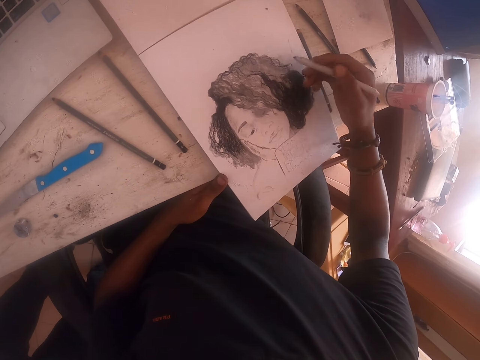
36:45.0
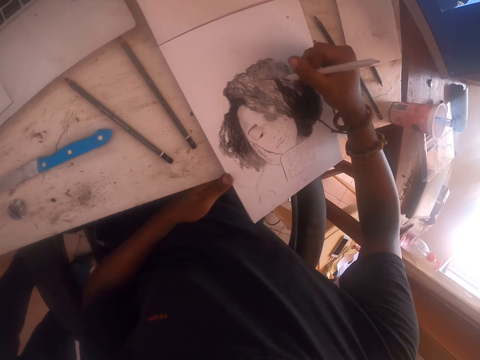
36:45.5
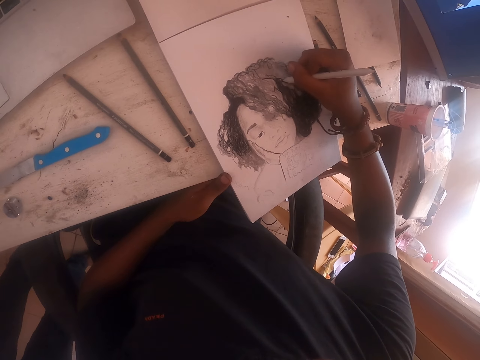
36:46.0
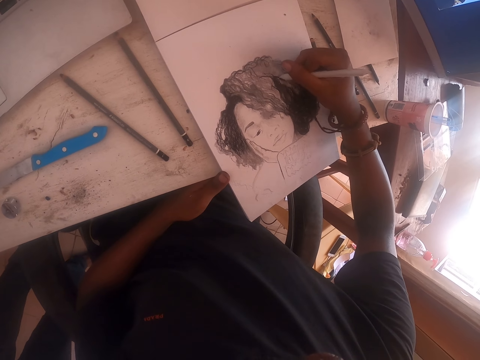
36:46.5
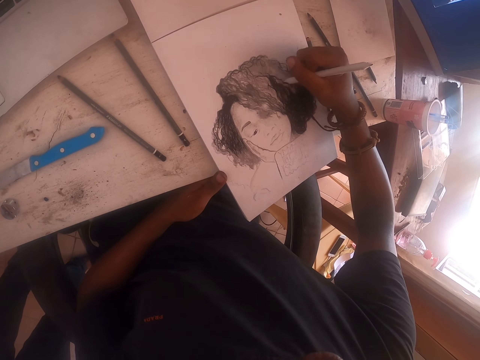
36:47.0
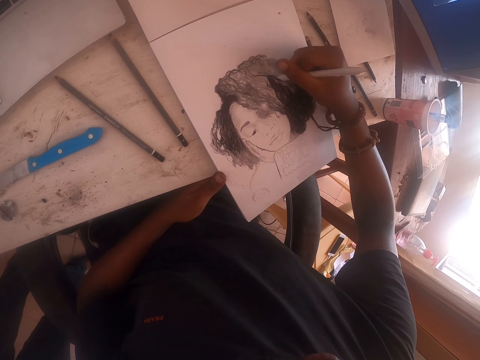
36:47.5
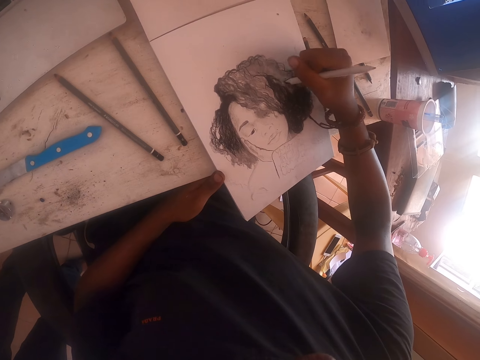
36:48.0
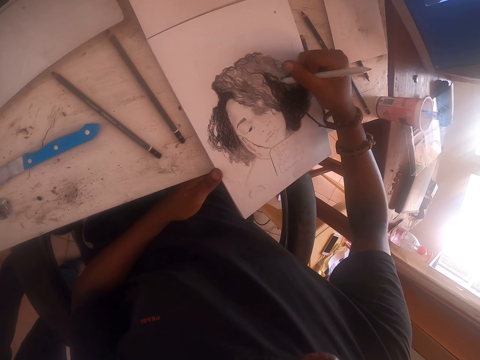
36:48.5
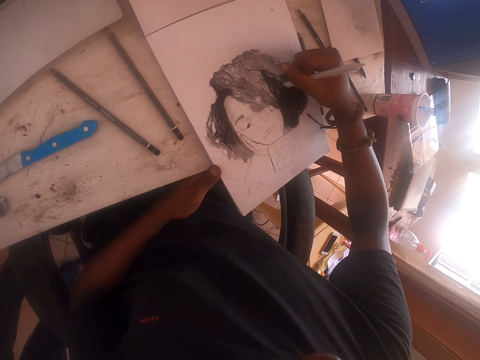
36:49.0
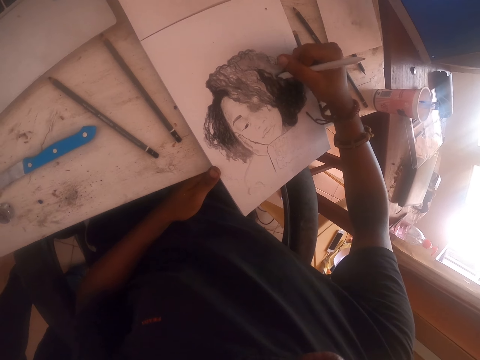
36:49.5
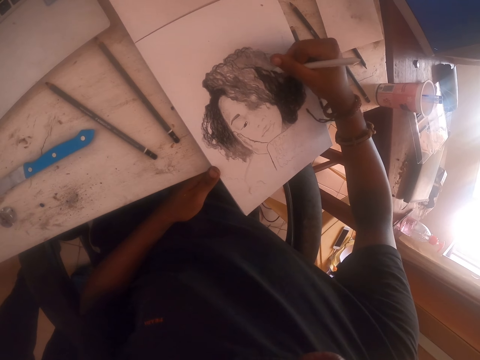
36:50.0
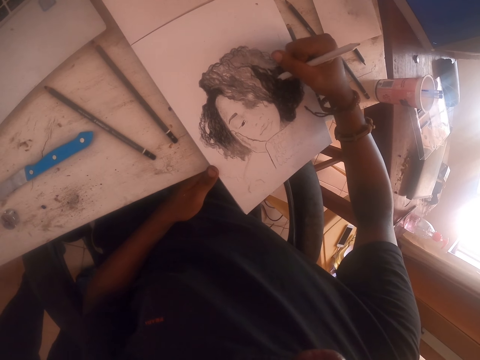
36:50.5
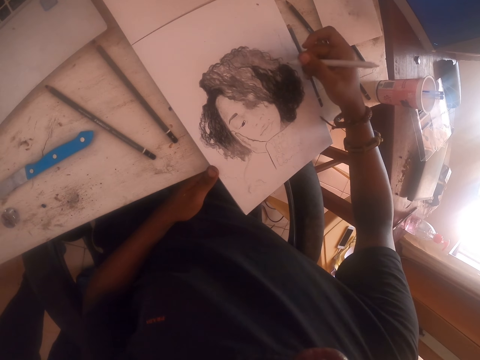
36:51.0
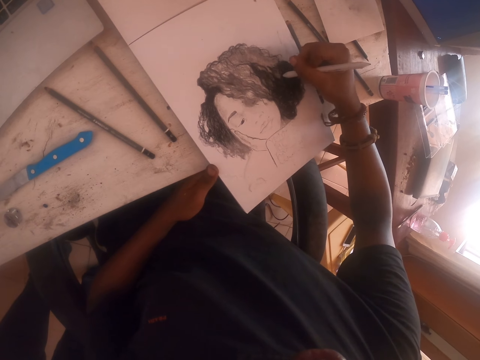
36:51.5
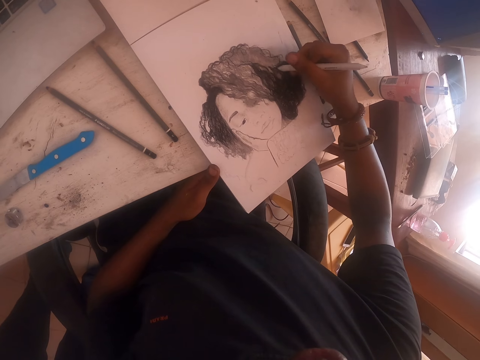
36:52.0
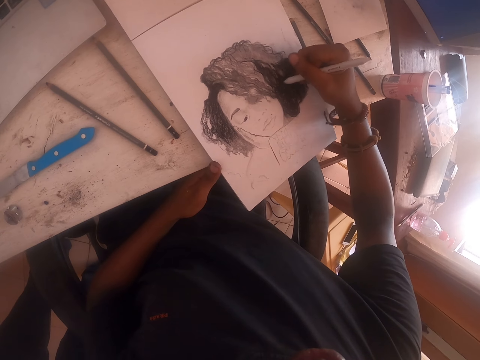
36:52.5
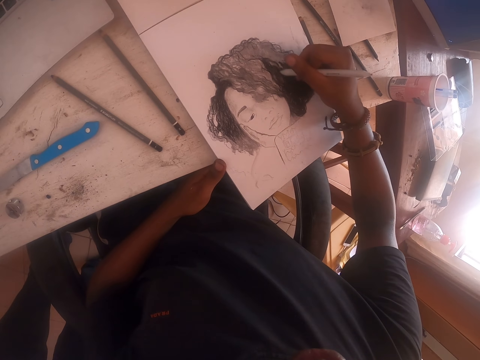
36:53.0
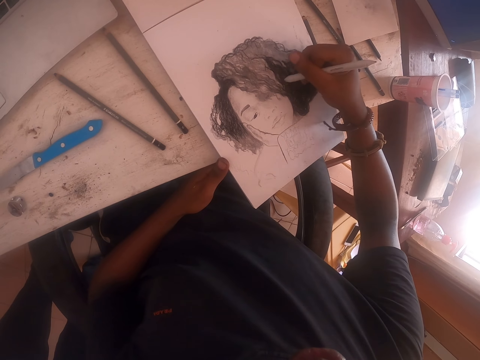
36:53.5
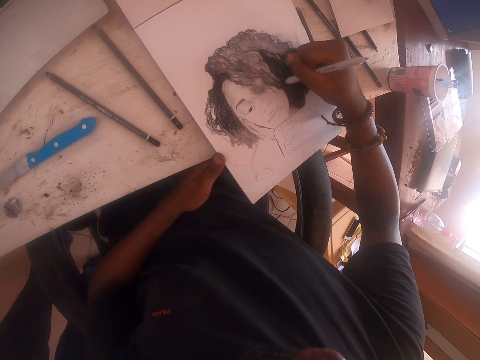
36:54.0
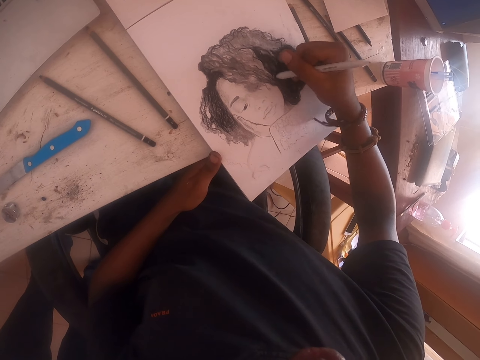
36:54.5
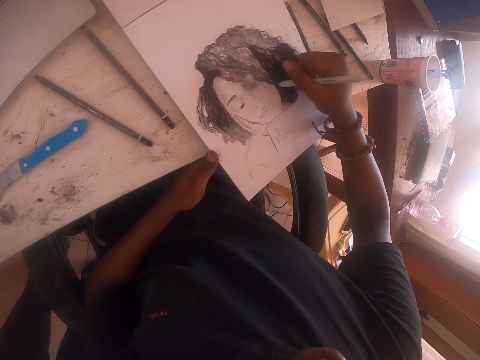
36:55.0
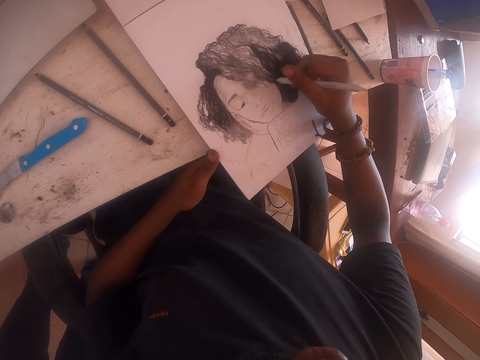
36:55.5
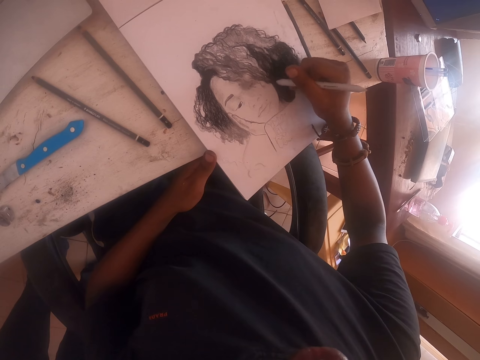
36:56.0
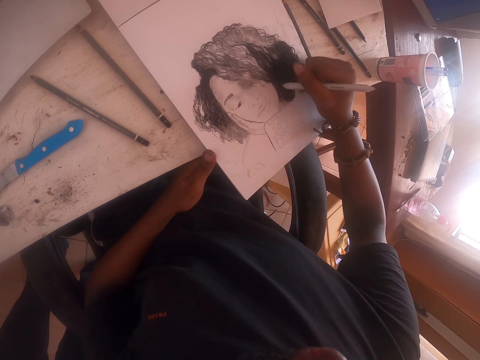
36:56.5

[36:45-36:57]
The camera wearer shades the picture with the right hand repeatedly.

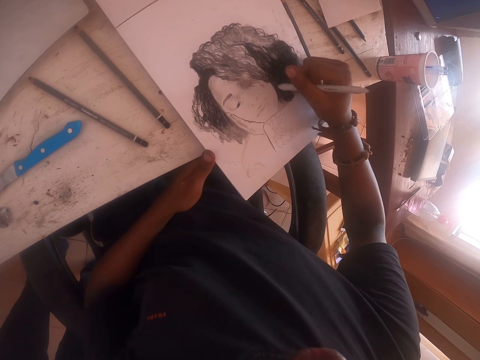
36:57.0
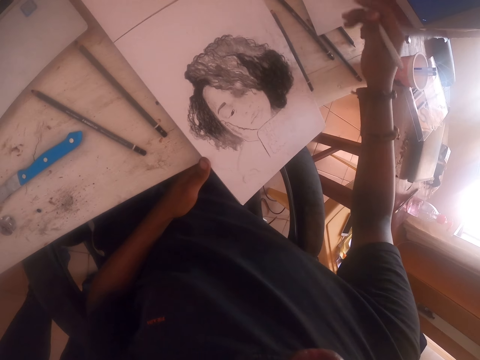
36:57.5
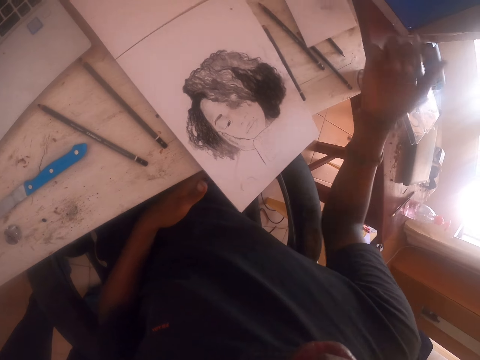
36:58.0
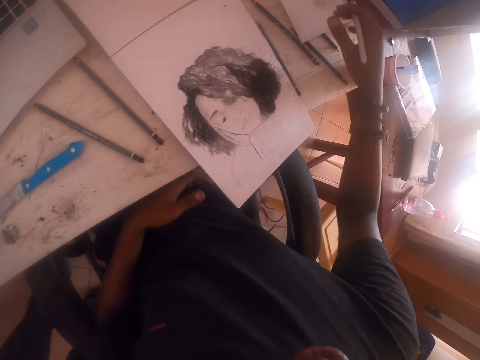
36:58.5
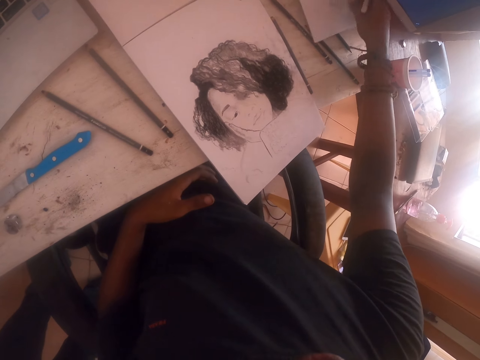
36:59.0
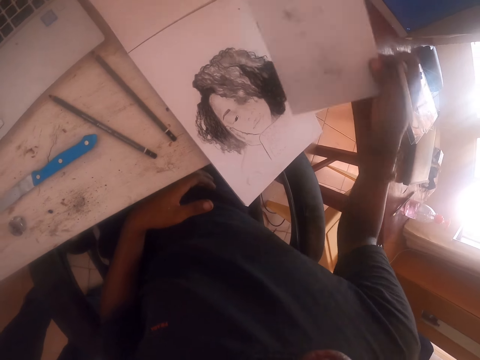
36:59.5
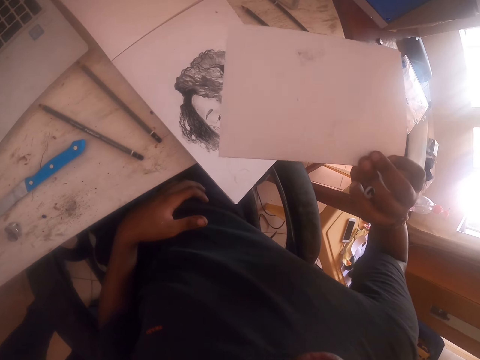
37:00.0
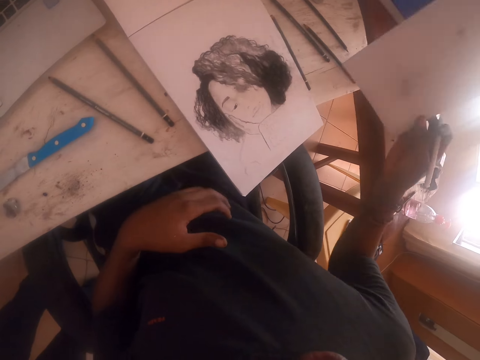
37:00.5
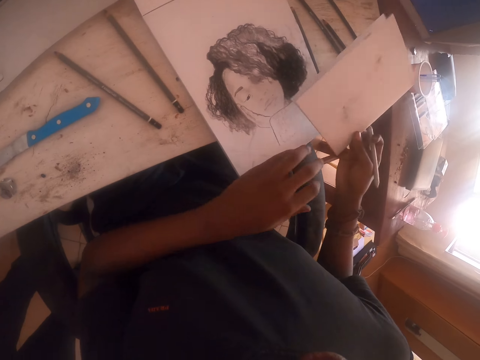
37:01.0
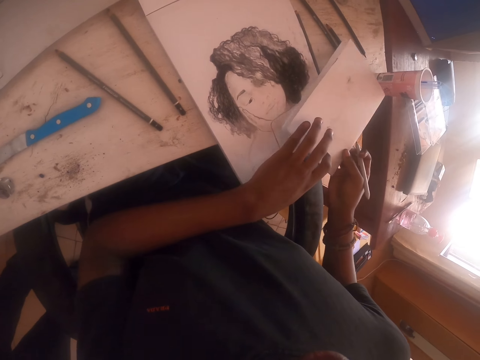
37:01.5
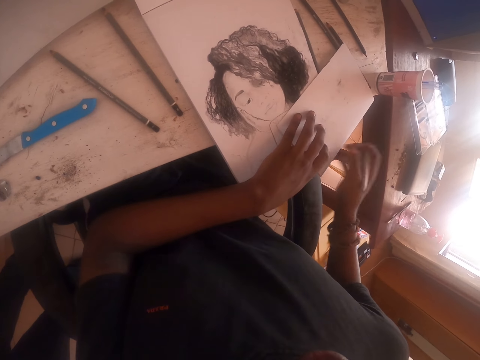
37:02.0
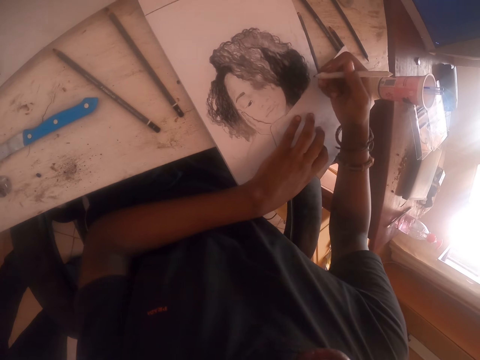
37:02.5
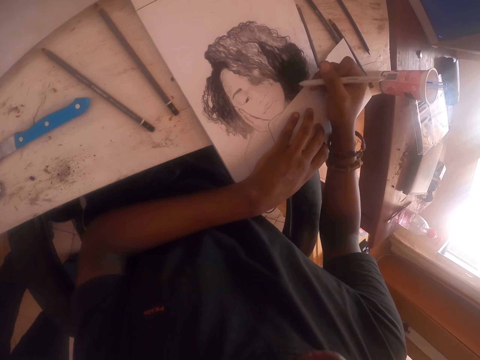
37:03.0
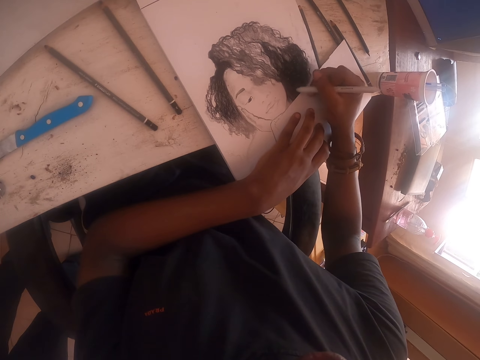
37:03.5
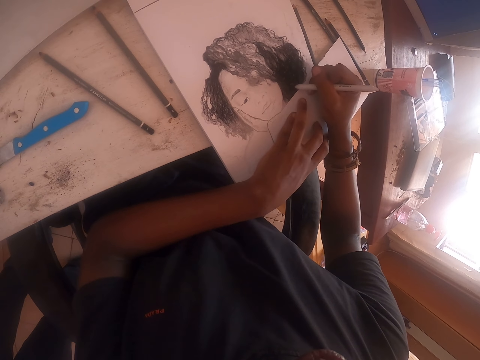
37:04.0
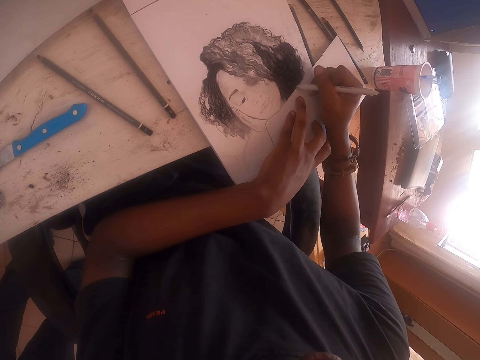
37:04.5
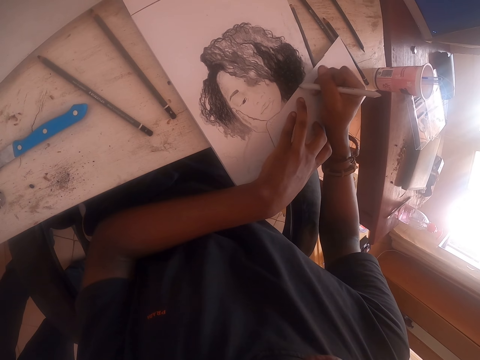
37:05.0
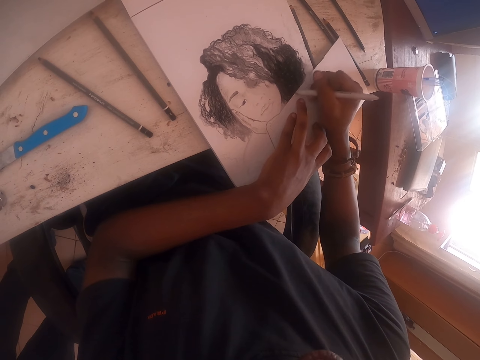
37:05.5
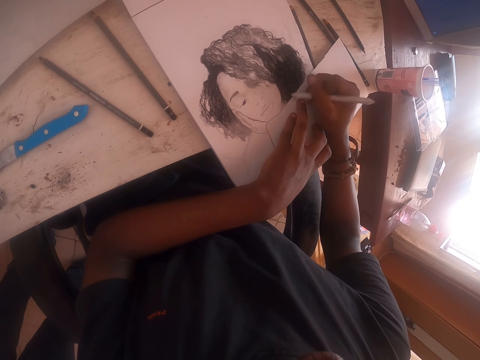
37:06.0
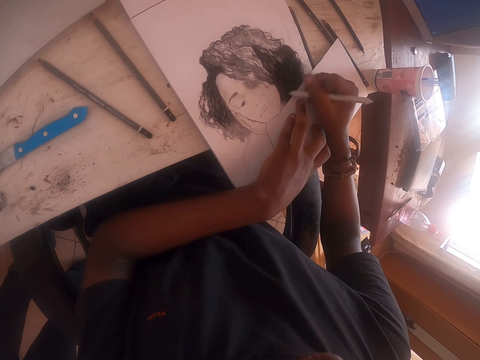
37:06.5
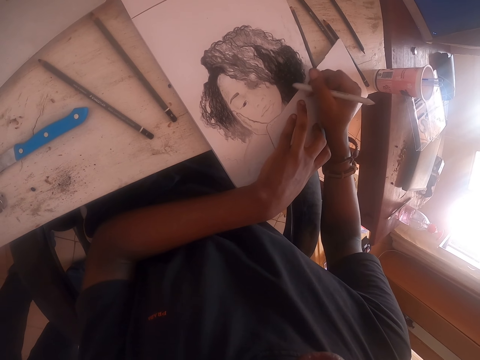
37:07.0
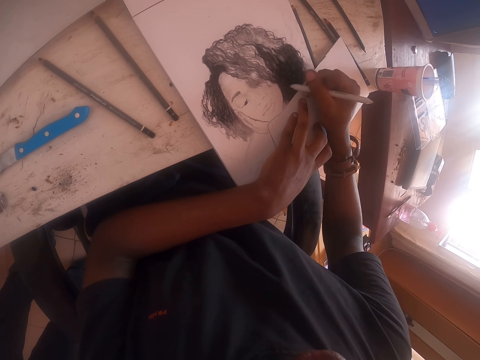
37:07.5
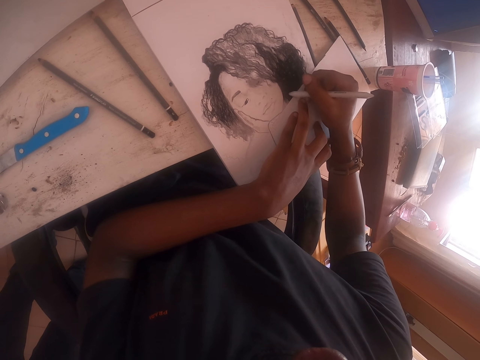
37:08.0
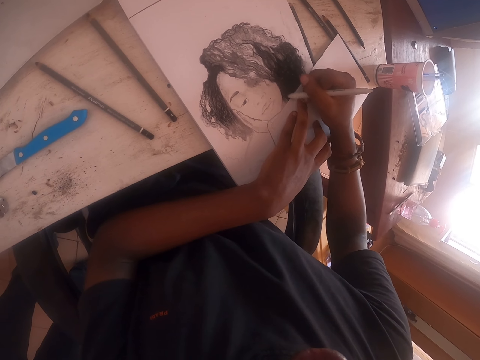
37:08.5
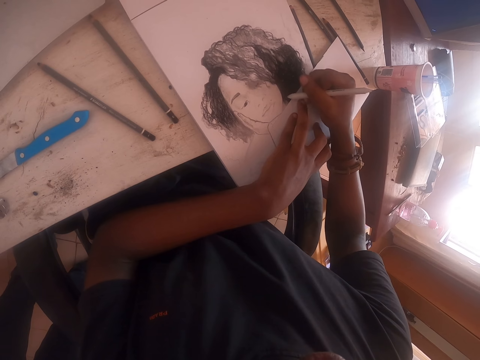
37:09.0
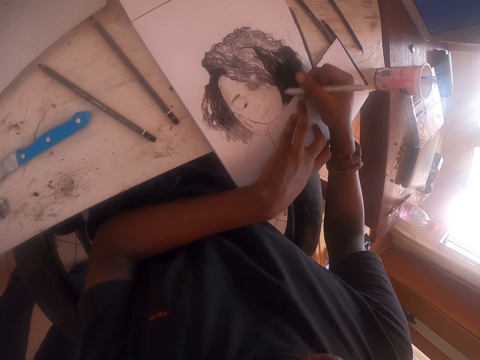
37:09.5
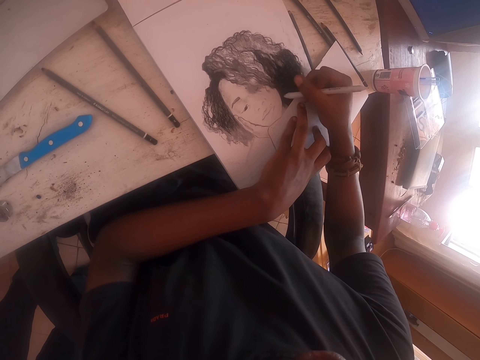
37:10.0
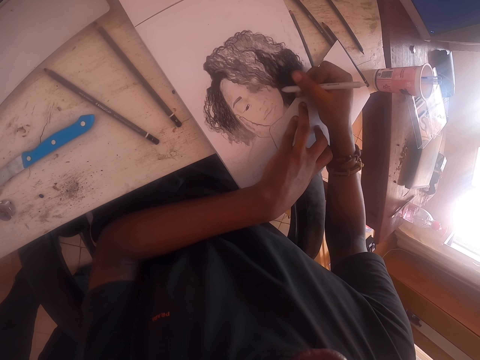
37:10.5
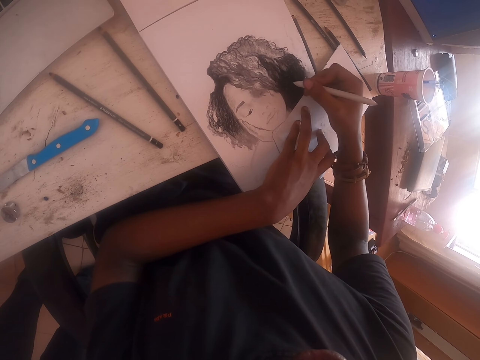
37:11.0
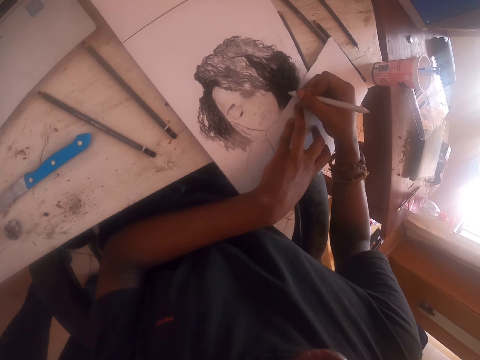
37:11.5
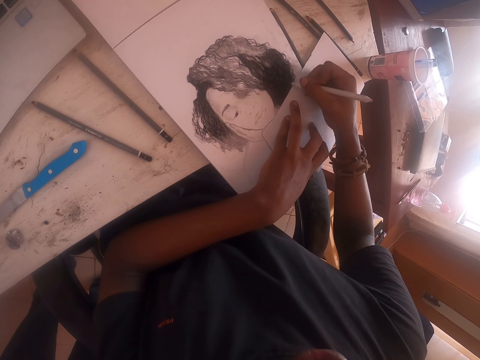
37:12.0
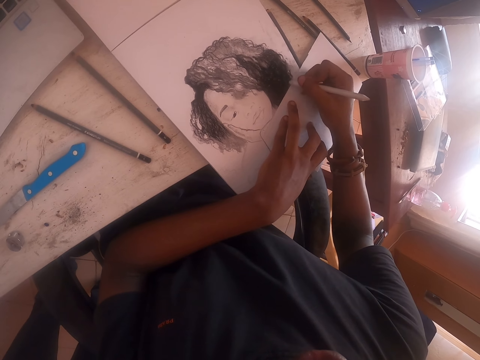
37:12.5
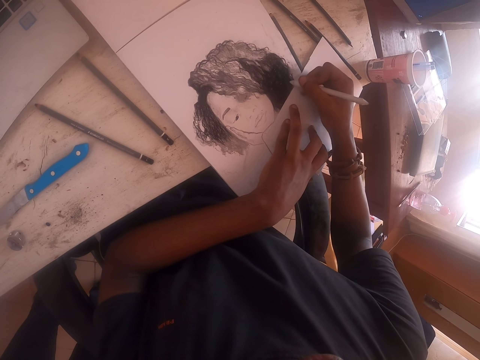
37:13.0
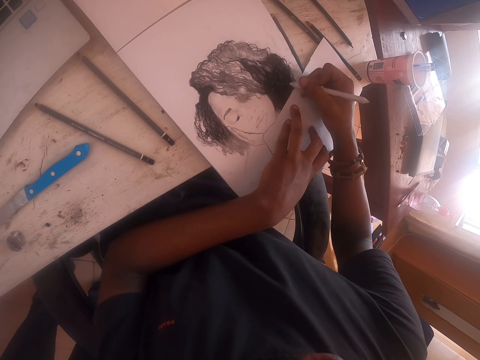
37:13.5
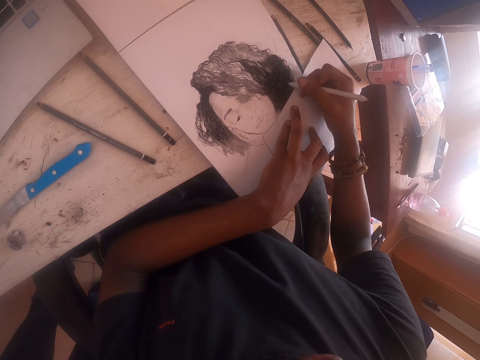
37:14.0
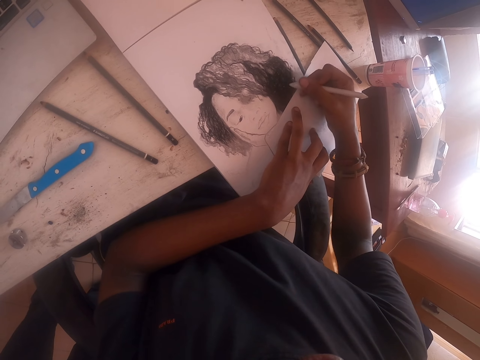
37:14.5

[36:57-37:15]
The camera wearer shades the picture with the right hand. They lift the right hand. They check the pen. They lift a paper with the right hand. They hold the paper with both hands. They place the paper on the picture. They hold down the paper on the drawing. They shade the picture with the right hand repeatedly. They hold the paper with the left hand. They shade the picture with the right hand.
